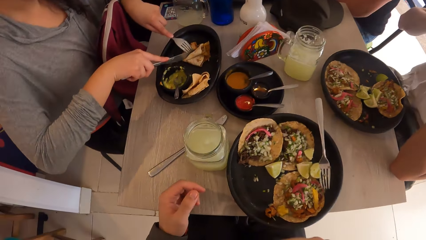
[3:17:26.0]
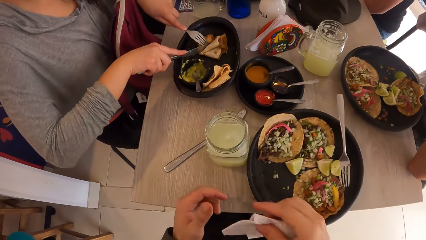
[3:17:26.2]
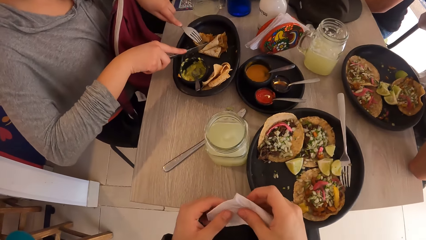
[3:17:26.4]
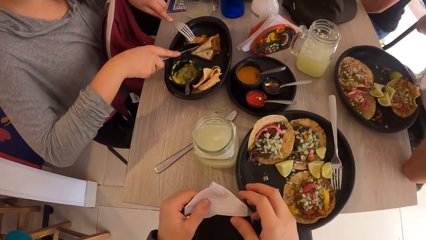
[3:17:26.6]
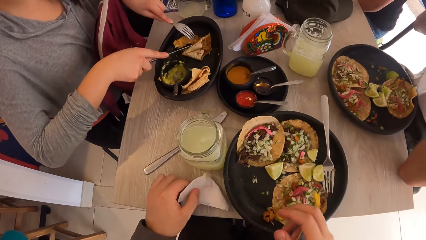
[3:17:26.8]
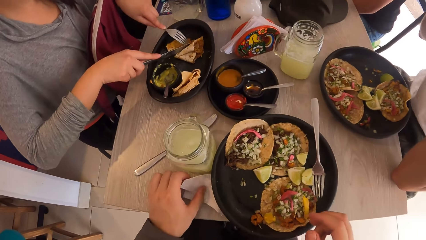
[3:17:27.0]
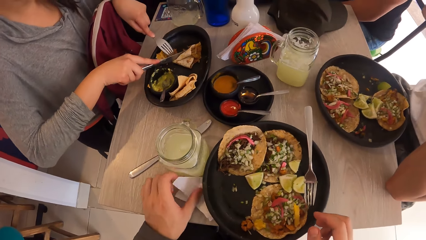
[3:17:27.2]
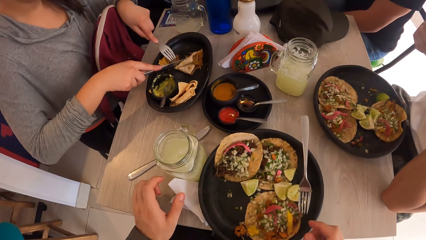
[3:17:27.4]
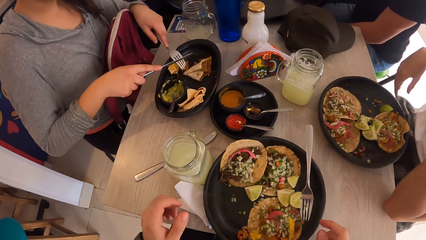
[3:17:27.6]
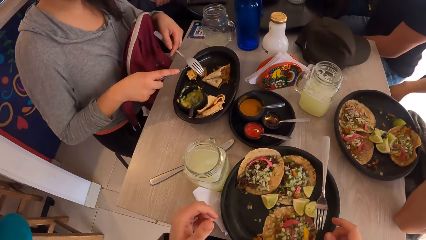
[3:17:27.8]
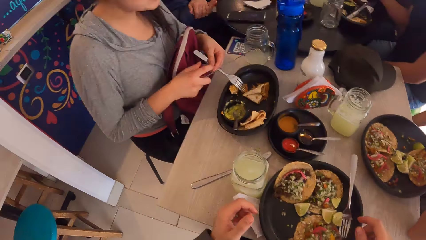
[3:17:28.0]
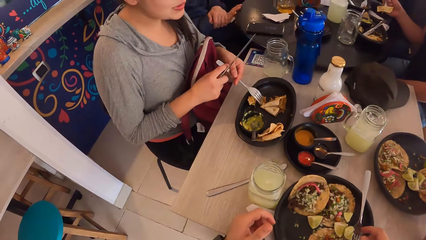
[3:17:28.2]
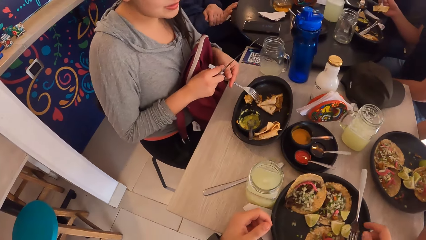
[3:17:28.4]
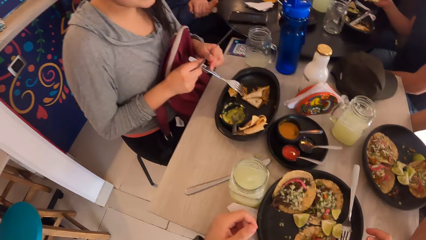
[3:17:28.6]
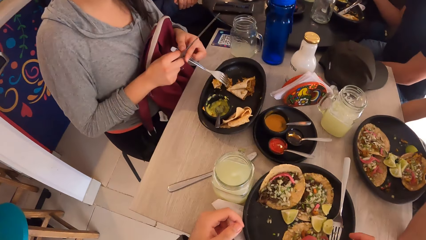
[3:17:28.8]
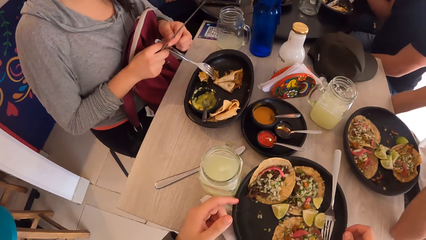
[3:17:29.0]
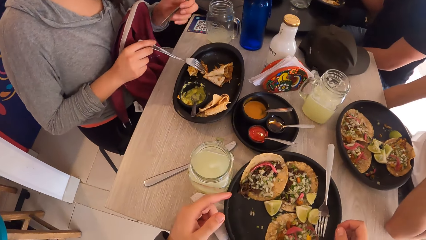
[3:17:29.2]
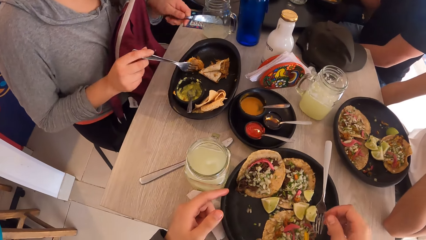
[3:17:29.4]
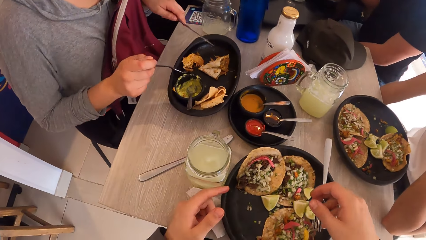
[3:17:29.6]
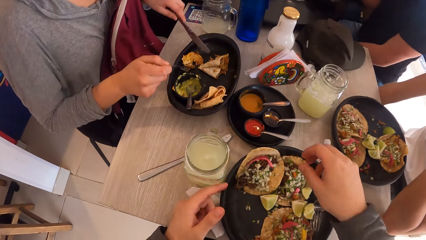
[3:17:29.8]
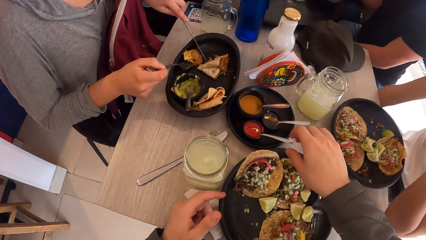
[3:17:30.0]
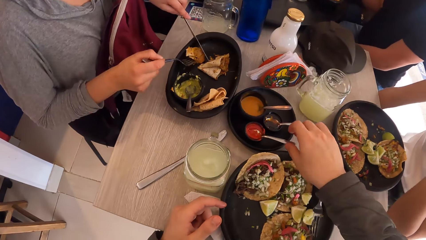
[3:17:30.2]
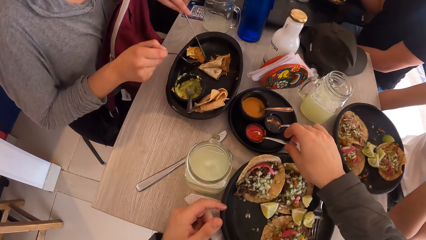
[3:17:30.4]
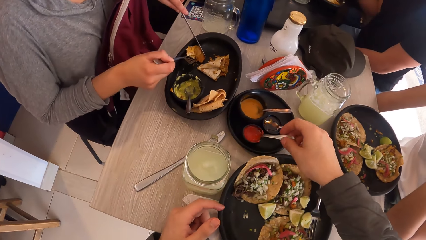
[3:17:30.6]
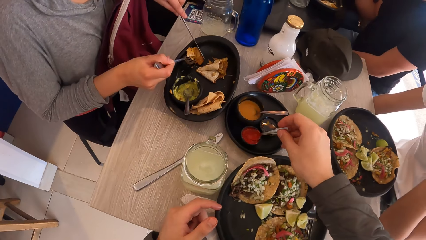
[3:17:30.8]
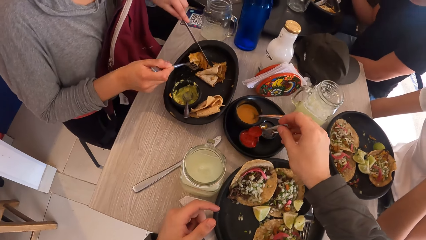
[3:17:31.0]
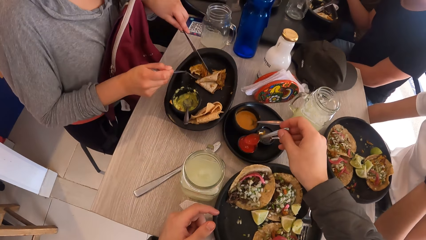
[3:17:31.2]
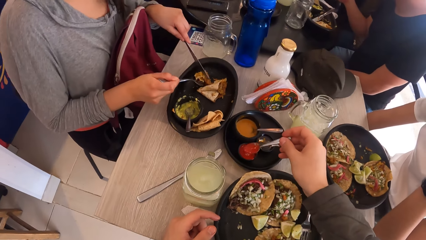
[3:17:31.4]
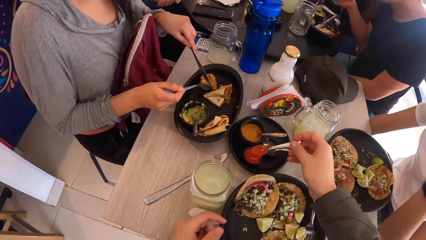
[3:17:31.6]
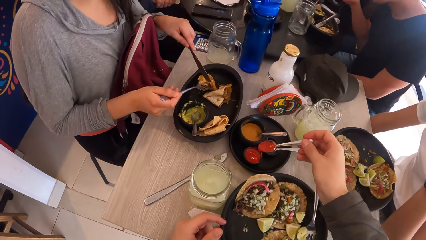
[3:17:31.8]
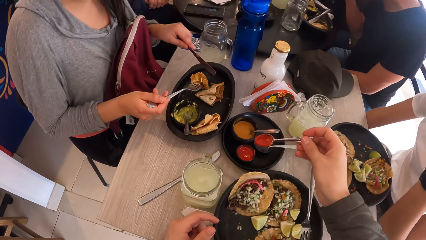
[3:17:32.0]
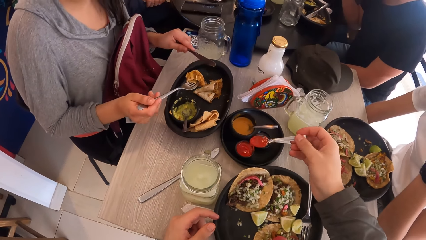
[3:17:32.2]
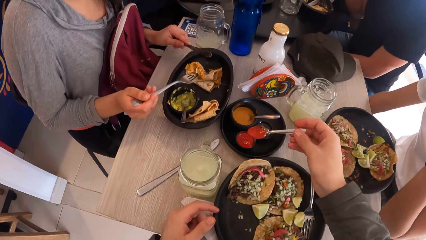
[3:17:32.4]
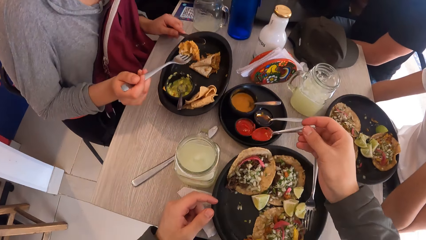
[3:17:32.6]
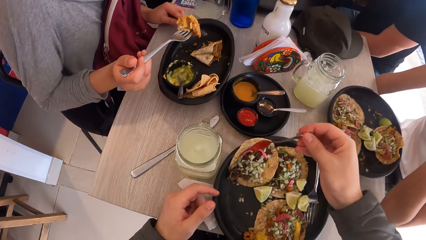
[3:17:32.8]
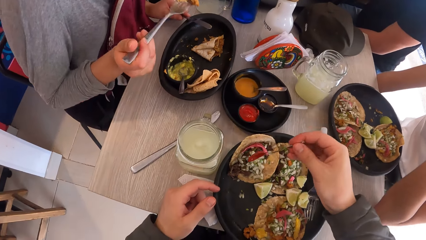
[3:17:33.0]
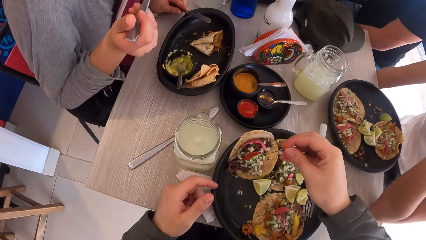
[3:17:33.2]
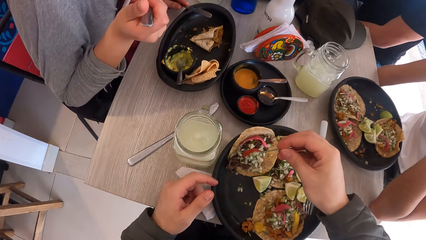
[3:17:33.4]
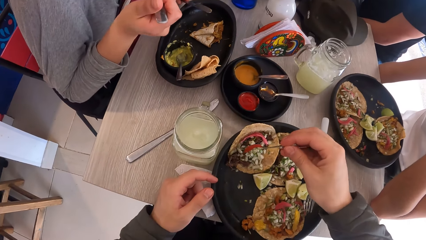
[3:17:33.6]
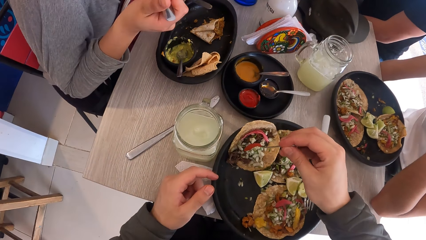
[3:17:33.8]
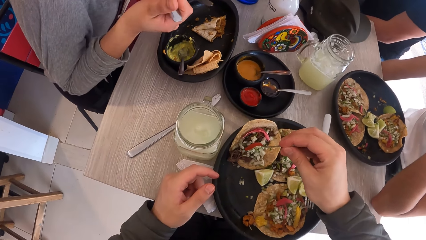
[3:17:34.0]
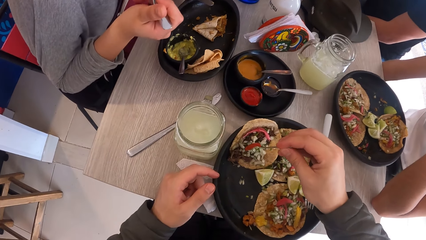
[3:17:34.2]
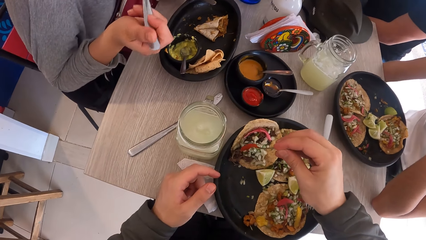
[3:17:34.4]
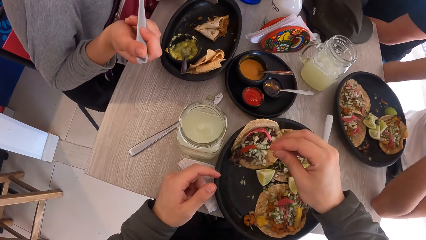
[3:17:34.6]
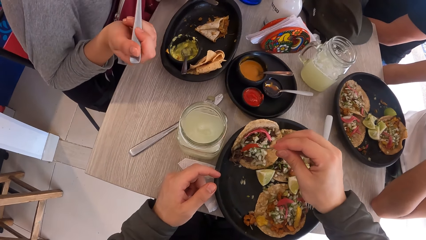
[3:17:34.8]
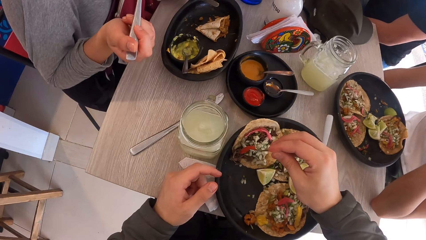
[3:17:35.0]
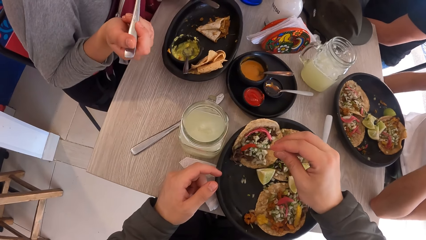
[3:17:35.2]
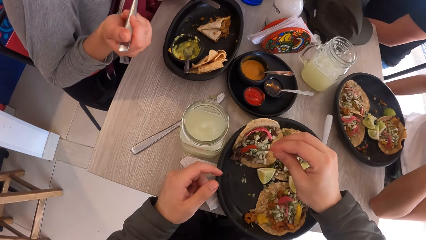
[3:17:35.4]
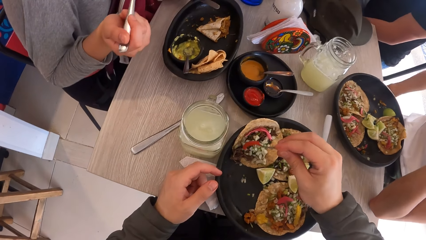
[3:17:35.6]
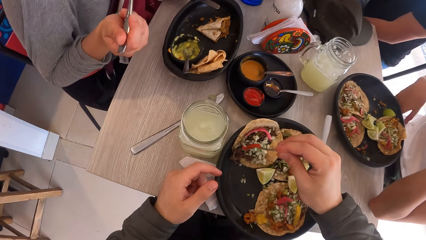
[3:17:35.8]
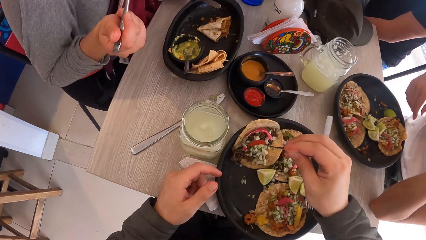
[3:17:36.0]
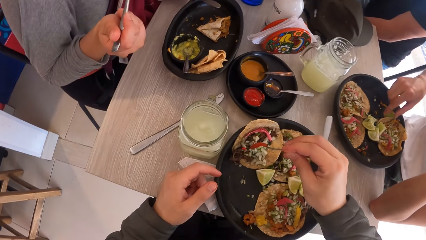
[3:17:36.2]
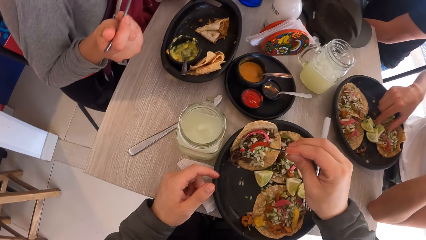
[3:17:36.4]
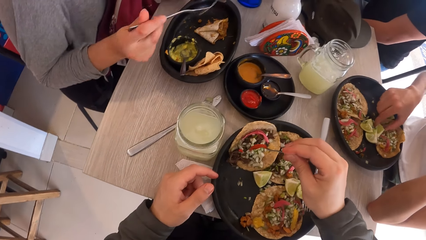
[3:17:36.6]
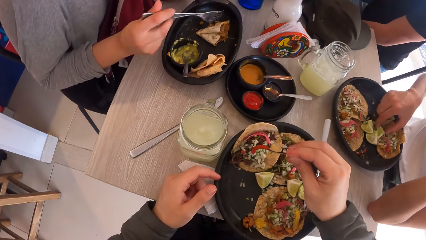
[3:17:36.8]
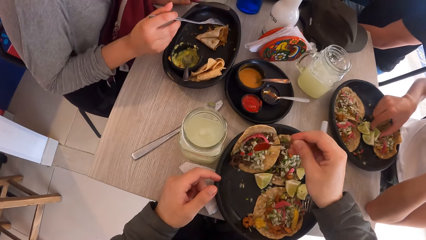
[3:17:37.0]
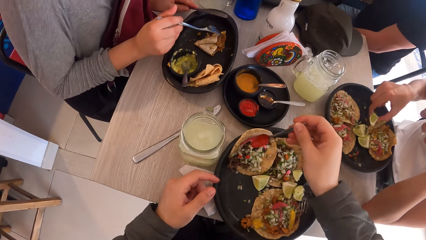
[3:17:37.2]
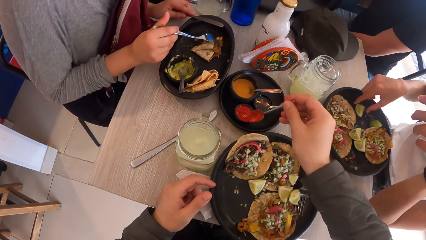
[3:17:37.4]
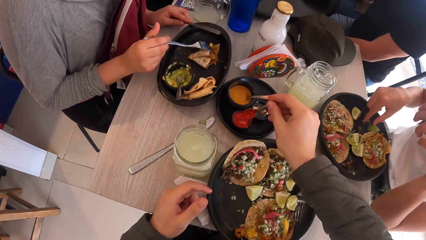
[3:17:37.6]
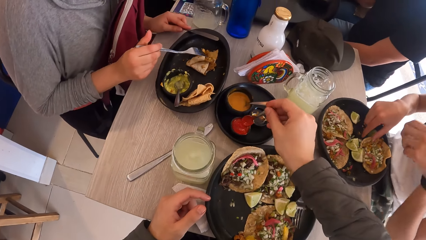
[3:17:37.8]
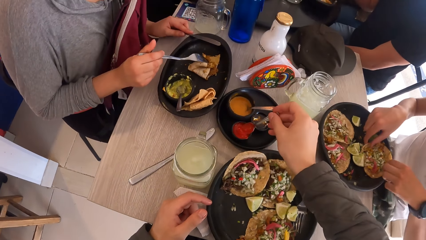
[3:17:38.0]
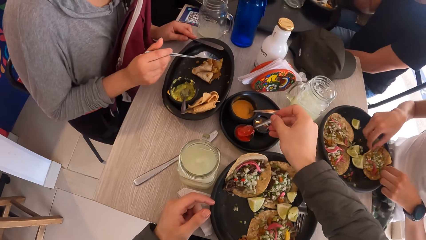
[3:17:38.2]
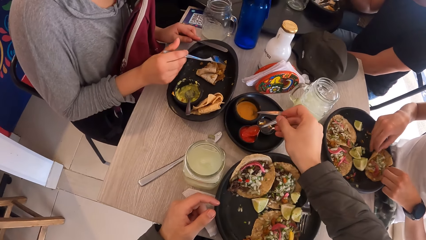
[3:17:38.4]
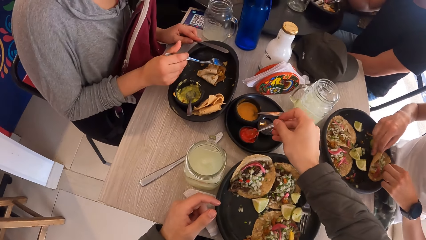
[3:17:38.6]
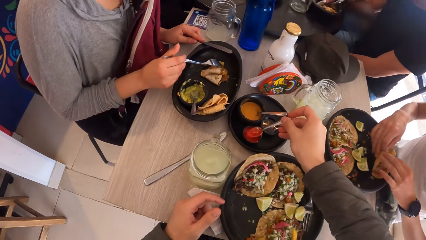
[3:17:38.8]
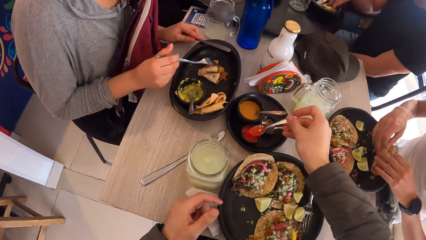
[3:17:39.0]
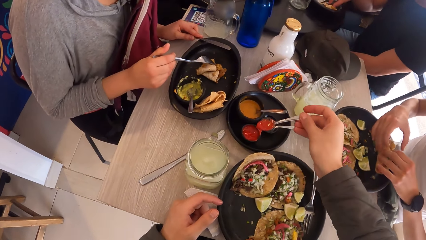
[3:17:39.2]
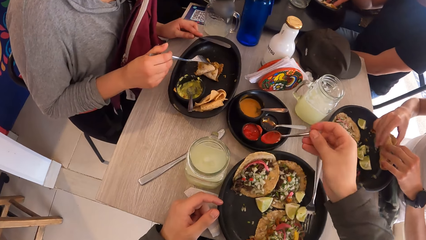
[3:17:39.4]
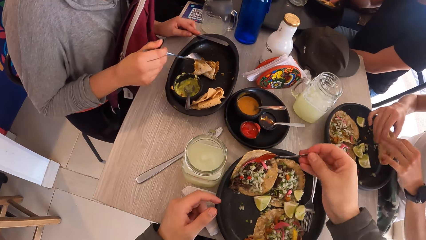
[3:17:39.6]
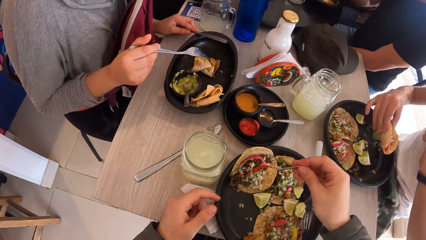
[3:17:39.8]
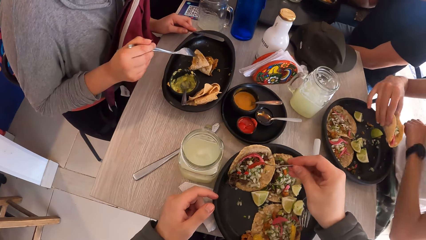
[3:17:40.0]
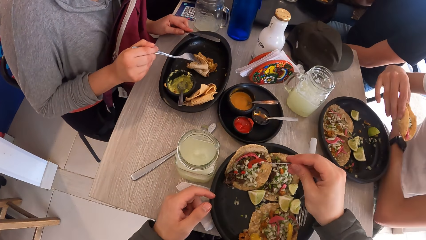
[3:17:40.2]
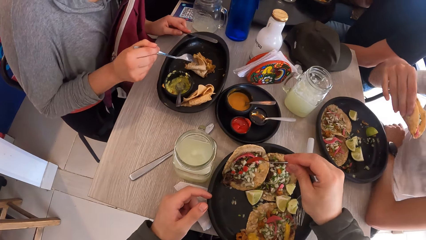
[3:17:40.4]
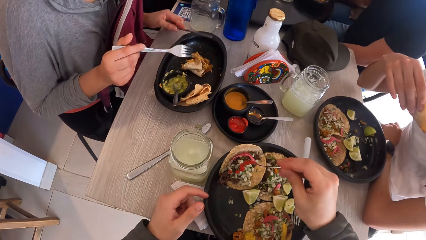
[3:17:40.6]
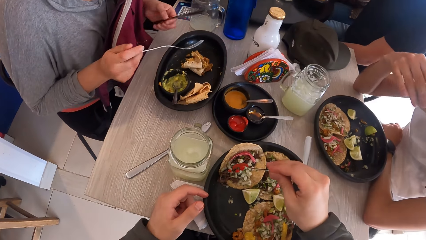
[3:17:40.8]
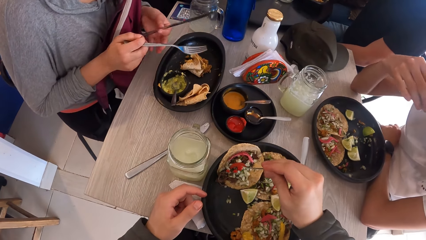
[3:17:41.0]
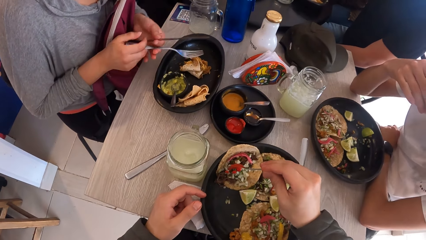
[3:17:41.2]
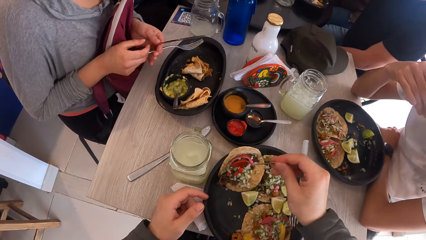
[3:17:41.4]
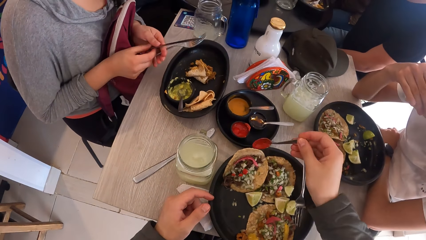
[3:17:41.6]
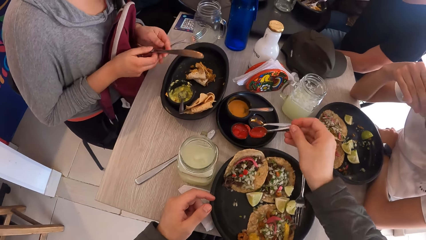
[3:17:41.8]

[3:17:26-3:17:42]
The camera wearer wipes his mouth with a serviette. A man scratches his face. The camera wearer passes the serviette to his left hand with his right hand. He picks up the serviette with the other hand. He drops the serviette on the table with his left hand. He looks around. A woman exchanges a fork with a knife in her hands. She picks up a flat bread with the fork. The camera wearer takes the ketchup from the black cup on the table with the spoon with his right hand. He pours the ketchup on a taco in the plate on the table with the spoon in his right hand. The woman bites the flat bread. The man moves a piece of a lemon. The woman moves the flat bread with the fork. The camera wearer takes the ketchup from the black cup on the table with the spoon with his right hand. The man takes a taco from the plate on the table with both hands. The camera wearer pours the ketchup on the taco in the plate on the table with the spoon in his right hand. The man places his hand on the table and eats the taco with his right hand. The woman exchanges the fork with the knife in her hands.
